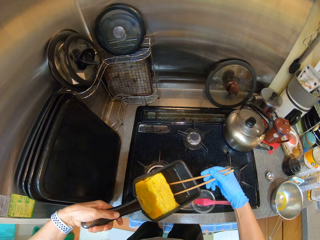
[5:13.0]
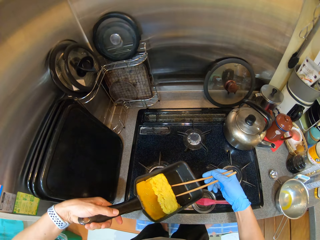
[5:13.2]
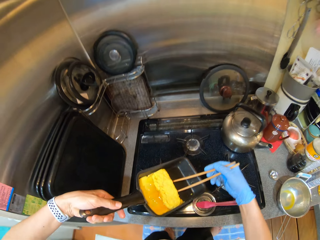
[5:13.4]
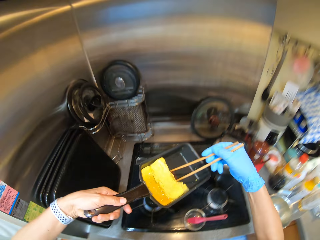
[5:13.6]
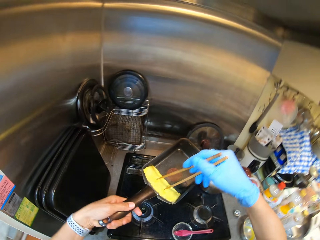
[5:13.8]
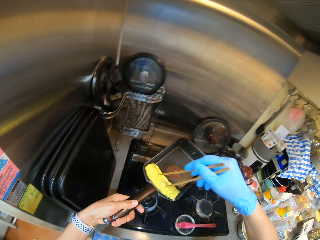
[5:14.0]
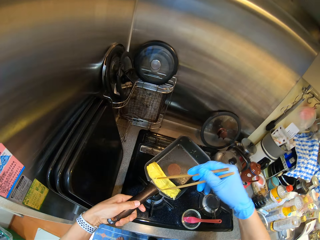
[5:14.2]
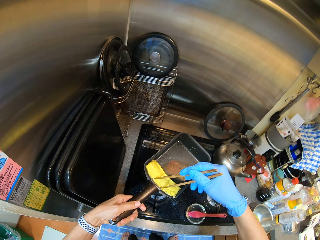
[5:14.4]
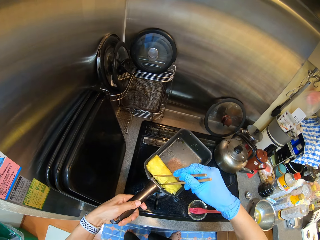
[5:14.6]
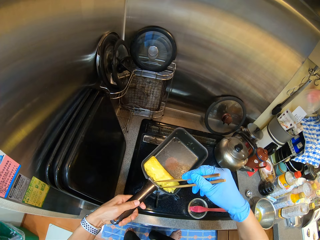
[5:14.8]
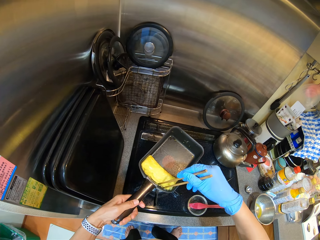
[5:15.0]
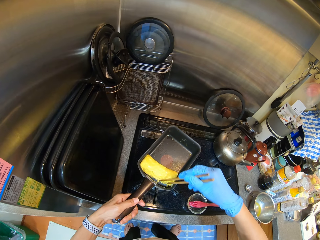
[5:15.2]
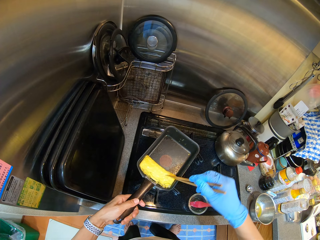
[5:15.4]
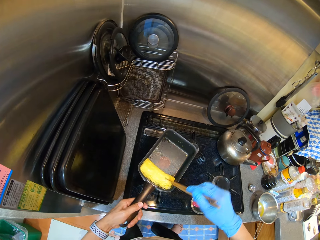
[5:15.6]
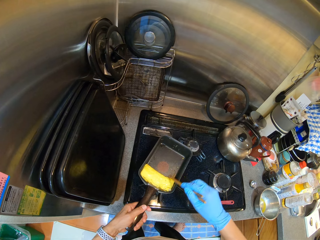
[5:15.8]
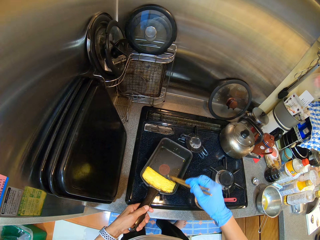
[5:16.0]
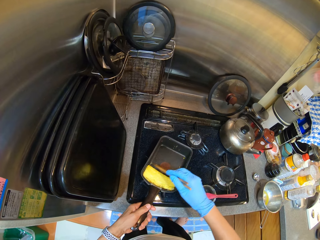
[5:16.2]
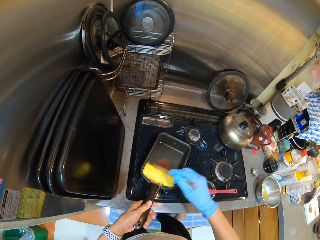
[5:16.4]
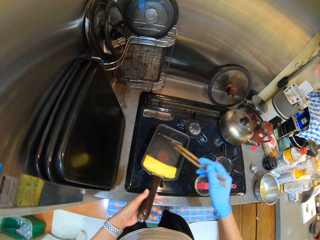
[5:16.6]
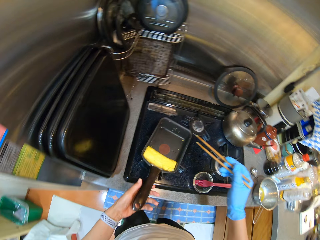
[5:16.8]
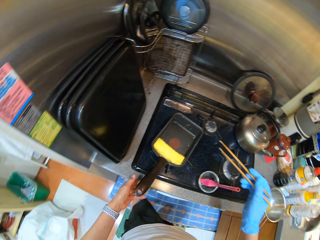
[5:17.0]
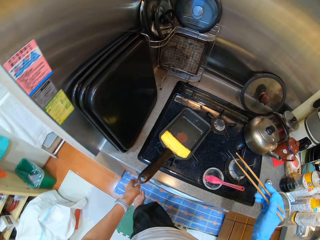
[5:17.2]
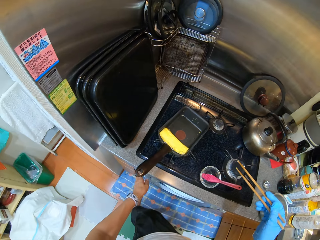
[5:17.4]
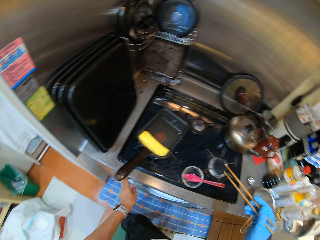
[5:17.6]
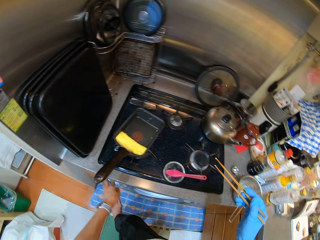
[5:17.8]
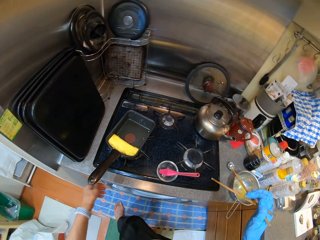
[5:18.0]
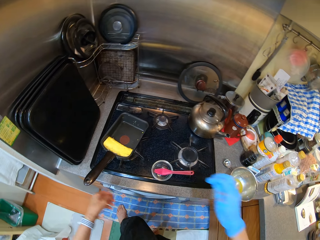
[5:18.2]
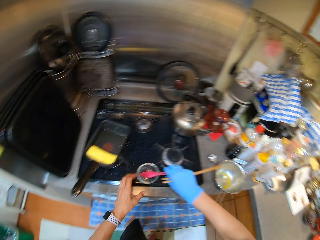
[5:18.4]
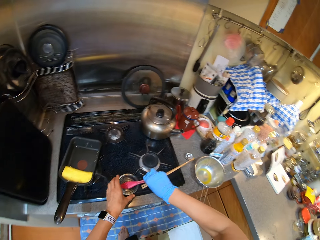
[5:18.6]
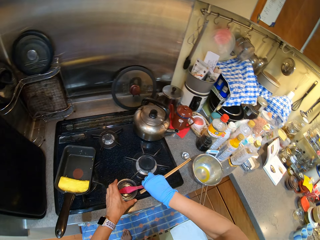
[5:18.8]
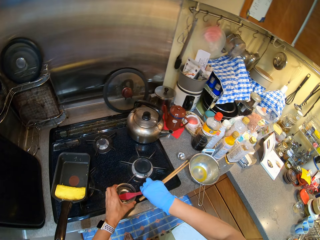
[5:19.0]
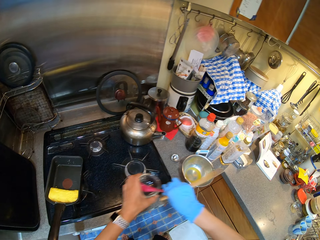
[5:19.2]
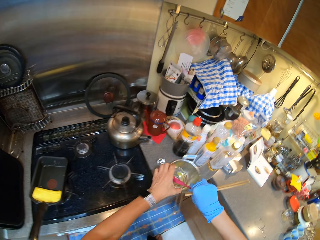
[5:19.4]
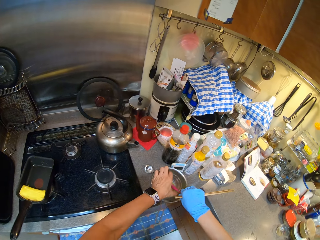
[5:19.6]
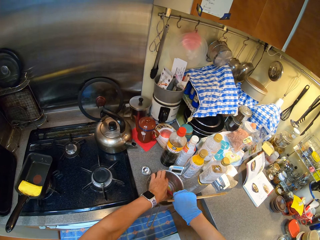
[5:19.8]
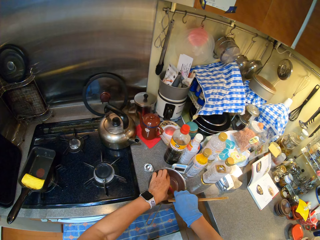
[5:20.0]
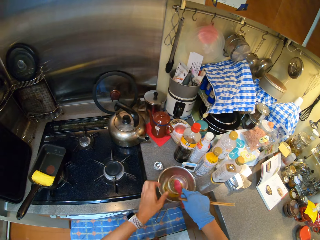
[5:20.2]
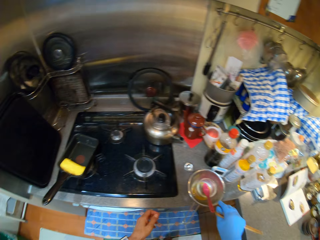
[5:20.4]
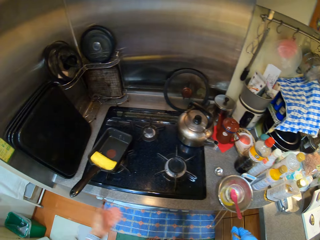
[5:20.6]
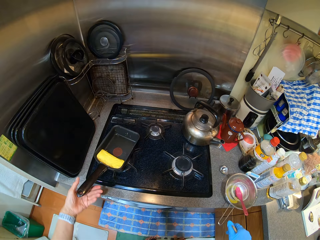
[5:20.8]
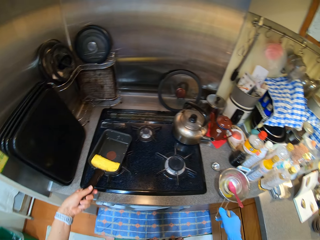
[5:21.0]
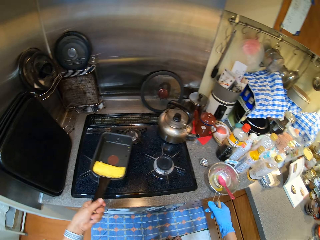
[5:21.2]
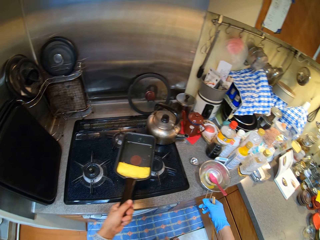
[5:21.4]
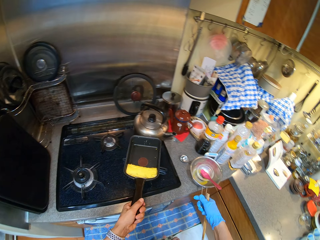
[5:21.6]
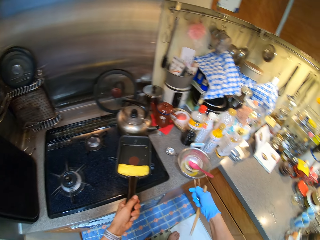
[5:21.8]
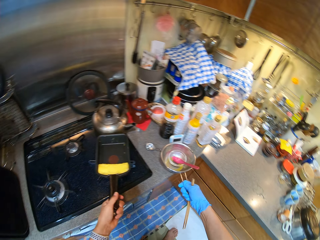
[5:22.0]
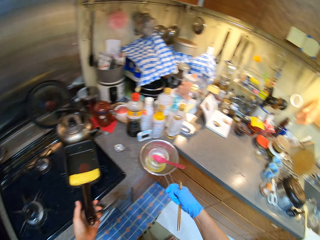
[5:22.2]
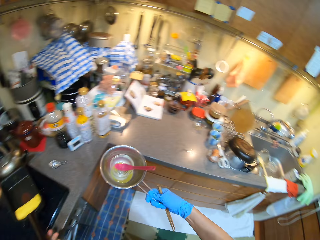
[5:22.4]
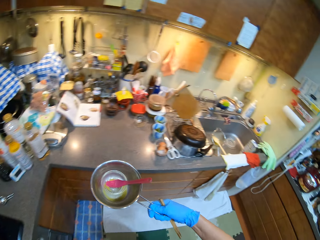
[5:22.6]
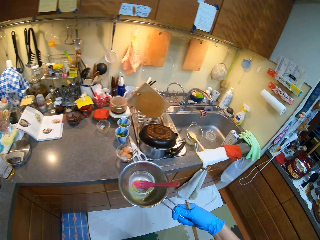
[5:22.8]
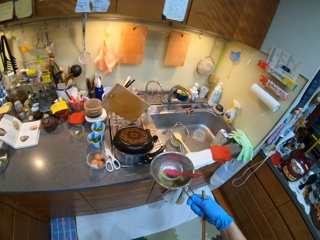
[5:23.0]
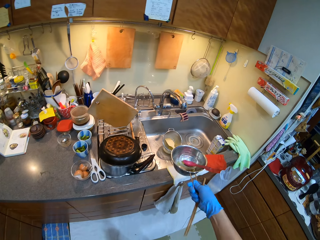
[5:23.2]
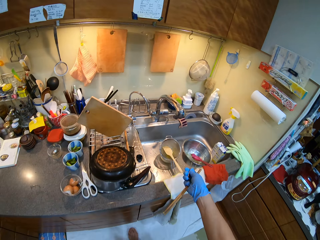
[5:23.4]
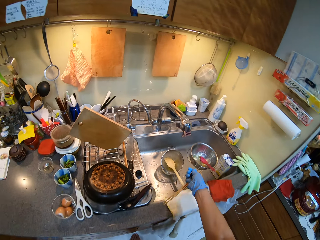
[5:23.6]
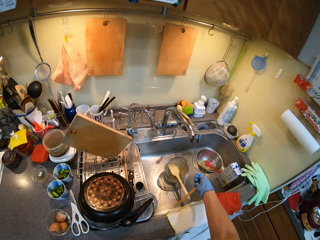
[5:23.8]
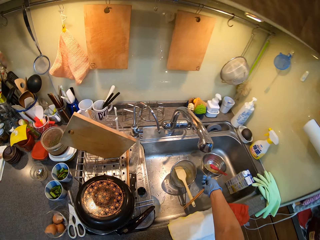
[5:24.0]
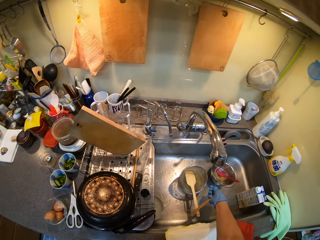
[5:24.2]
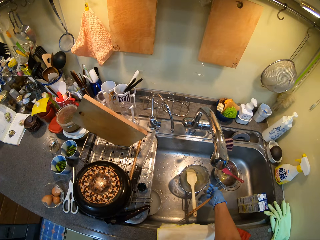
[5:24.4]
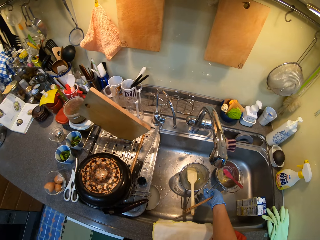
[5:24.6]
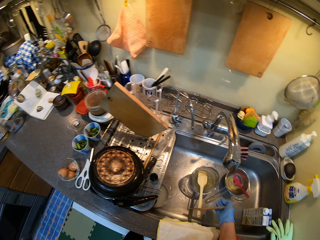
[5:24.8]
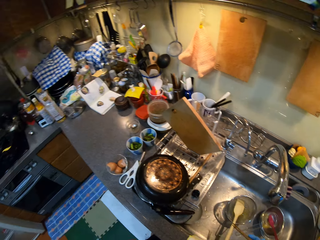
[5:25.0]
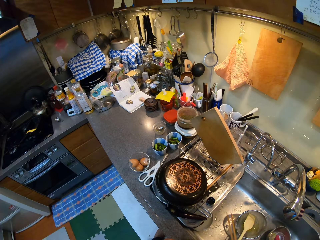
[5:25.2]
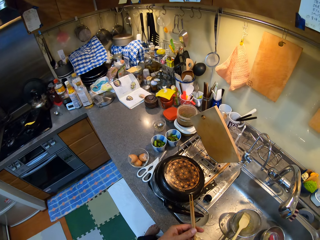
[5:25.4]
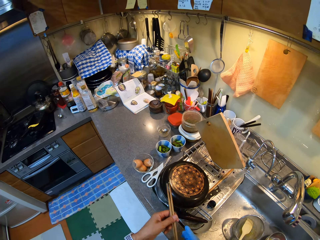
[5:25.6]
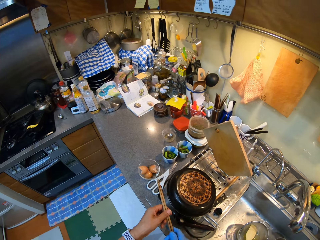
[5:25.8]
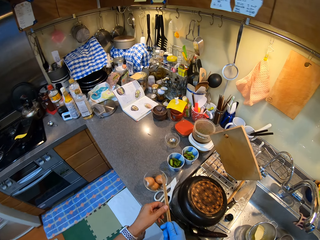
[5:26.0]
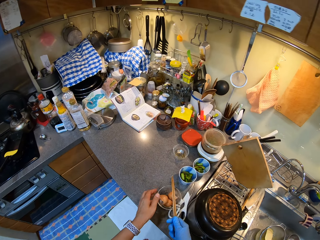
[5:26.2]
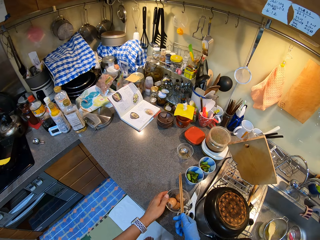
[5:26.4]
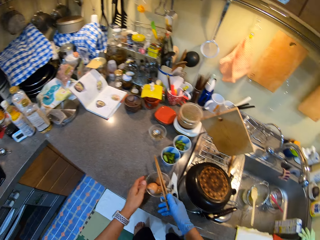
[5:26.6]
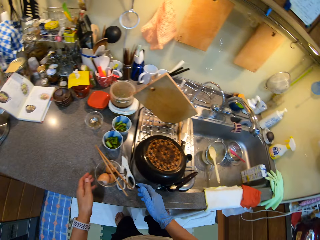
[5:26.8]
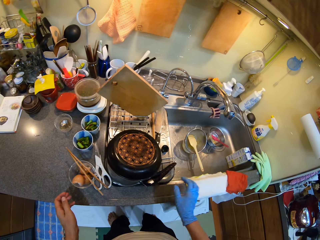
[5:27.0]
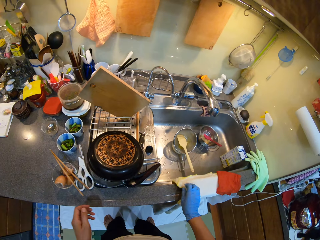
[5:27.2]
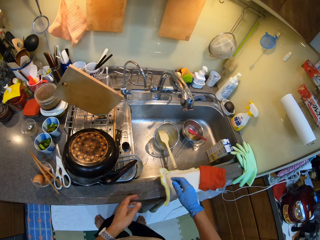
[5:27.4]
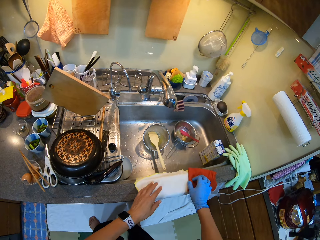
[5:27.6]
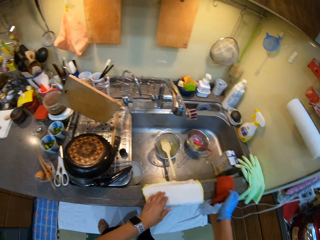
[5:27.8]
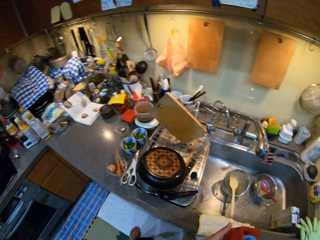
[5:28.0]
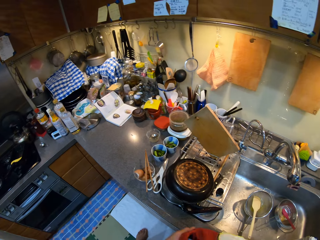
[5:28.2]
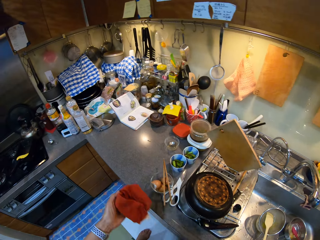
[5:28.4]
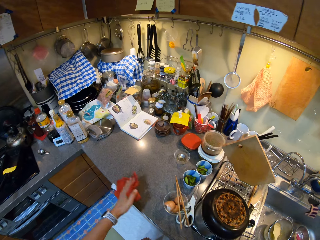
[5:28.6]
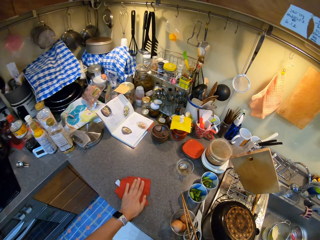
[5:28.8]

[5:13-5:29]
The camera wearer holds the pan. They hold the chopstick. They turn on the cooker. They pick up an oil tin. They put the oil tin in the pot. They put the pot or bowl and the egg brush in the sink. They put the chopsticks in the sink top. They pick up a towel.

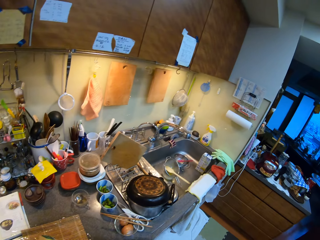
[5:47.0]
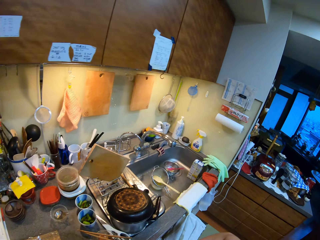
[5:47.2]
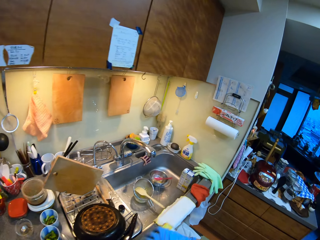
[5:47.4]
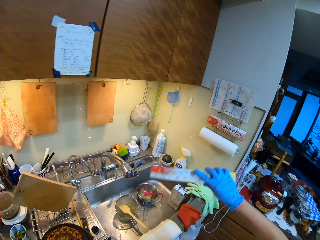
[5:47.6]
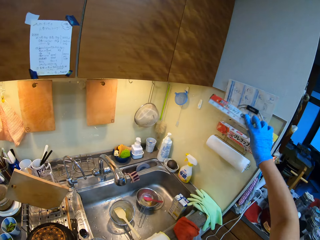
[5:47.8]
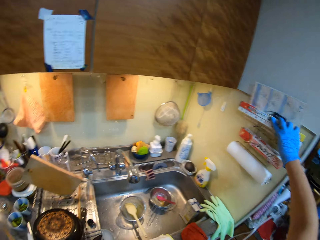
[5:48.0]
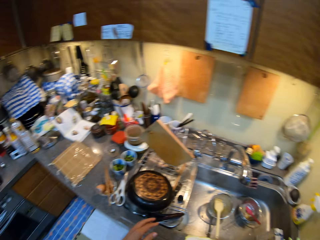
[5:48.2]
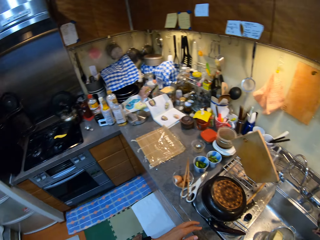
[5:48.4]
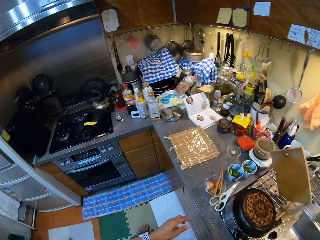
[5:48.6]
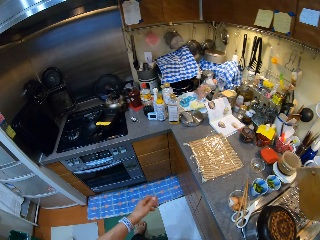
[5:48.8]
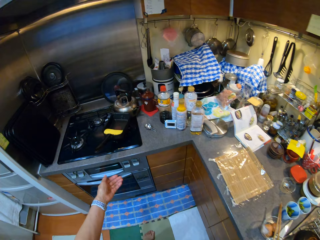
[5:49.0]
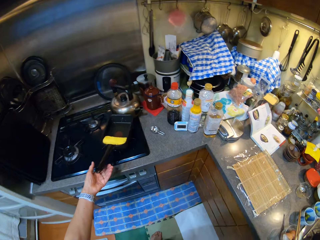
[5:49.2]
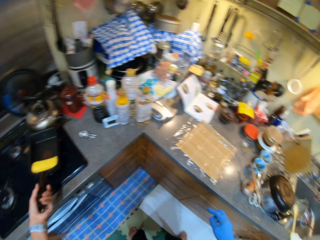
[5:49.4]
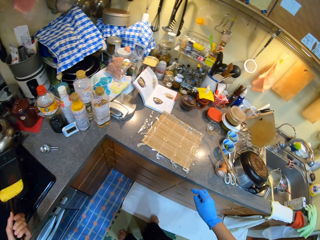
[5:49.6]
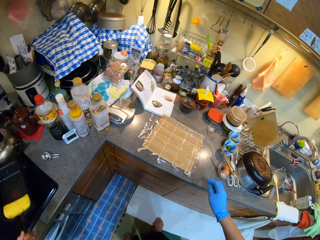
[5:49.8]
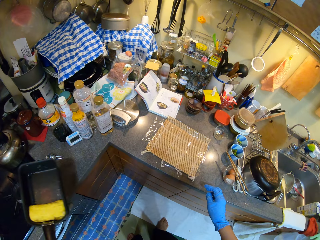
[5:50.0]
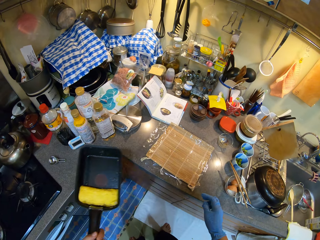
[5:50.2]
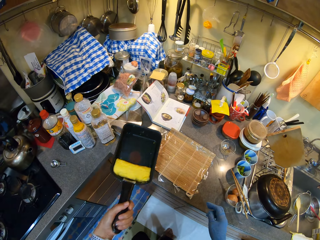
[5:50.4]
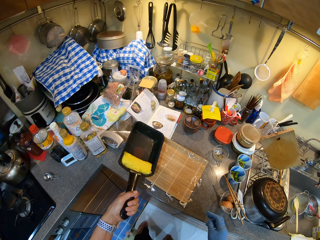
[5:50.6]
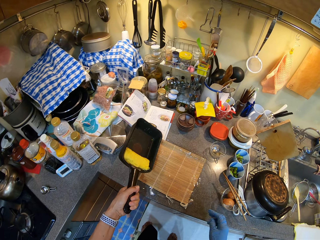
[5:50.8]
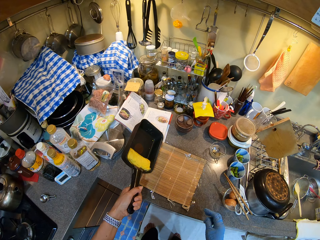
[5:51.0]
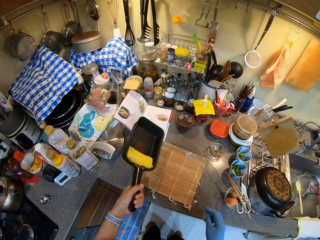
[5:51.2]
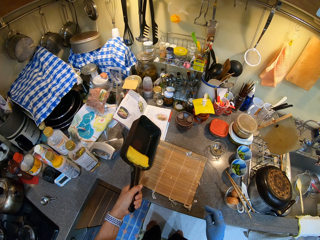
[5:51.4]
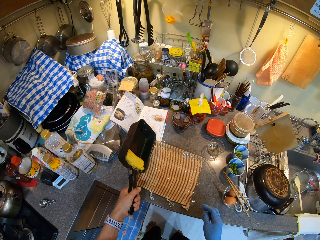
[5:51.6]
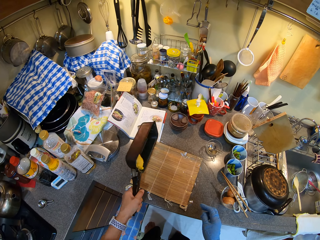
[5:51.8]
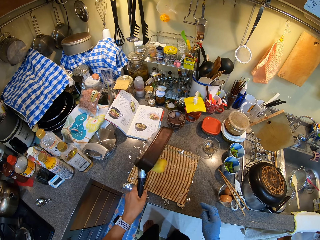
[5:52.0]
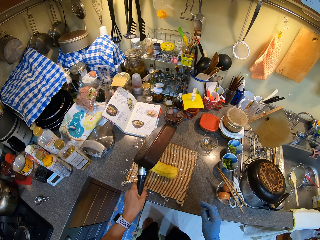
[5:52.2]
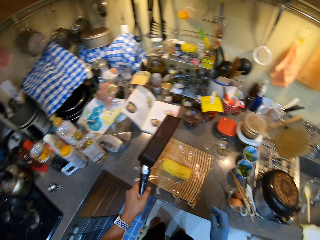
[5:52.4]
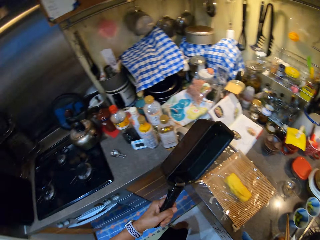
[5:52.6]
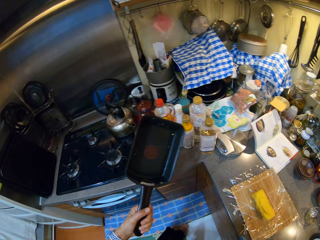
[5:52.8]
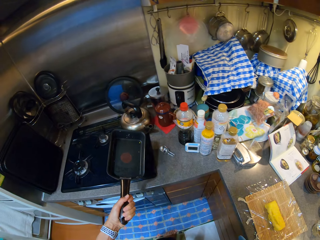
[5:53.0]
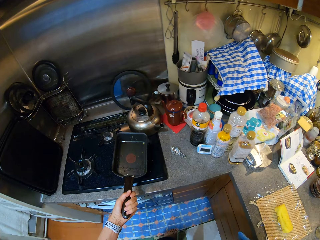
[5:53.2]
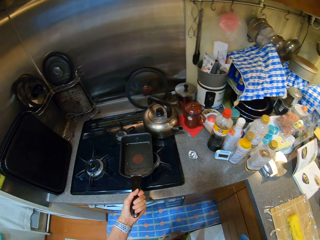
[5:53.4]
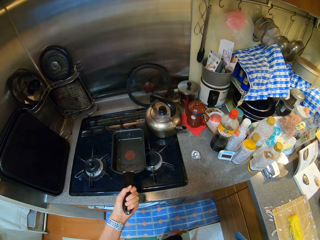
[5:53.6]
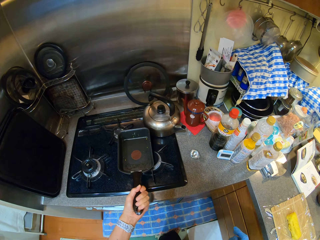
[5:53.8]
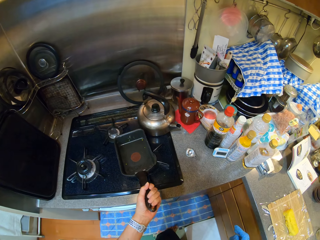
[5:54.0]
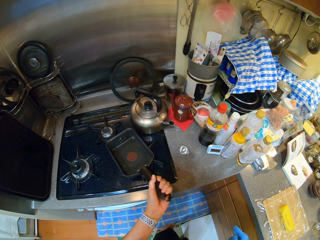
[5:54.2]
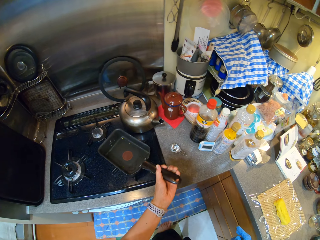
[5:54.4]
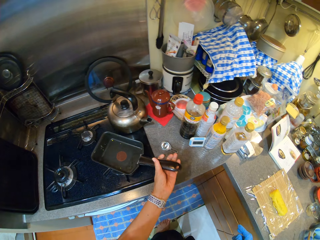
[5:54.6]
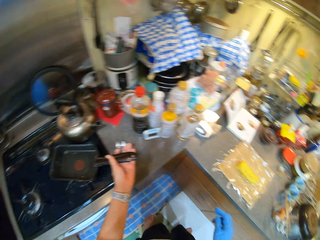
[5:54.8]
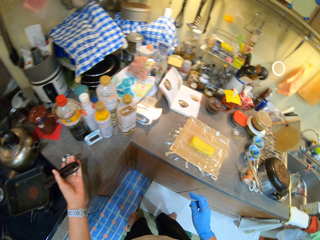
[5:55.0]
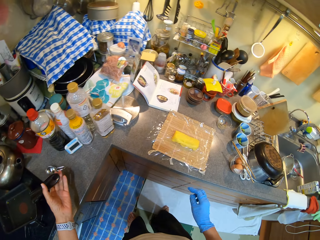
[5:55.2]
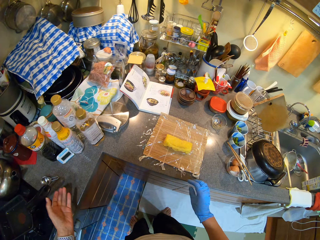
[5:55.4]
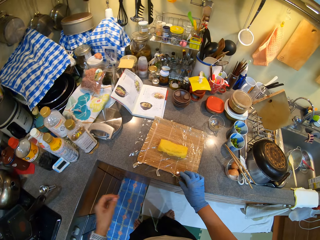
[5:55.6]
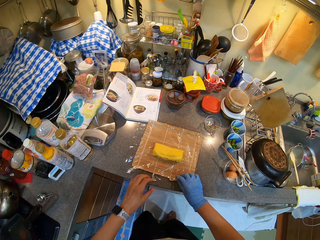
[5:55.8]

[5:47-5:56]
The camera wearer hangs foil paper on the wall. They return the box on the rack. They put the egg on the mat or in the foil paper. They put the pan on the burner.
